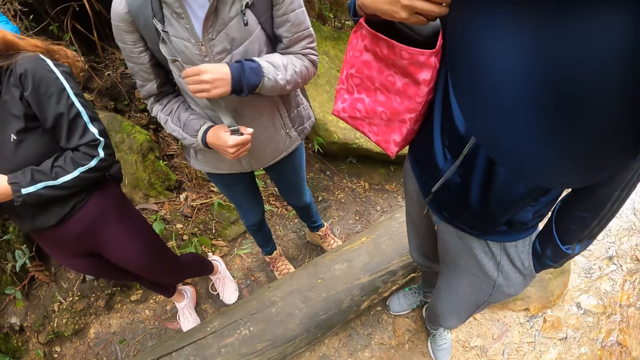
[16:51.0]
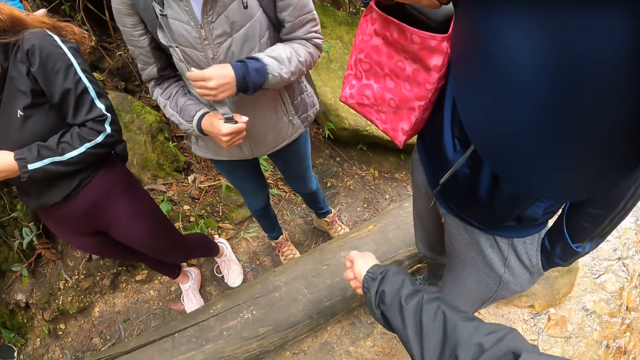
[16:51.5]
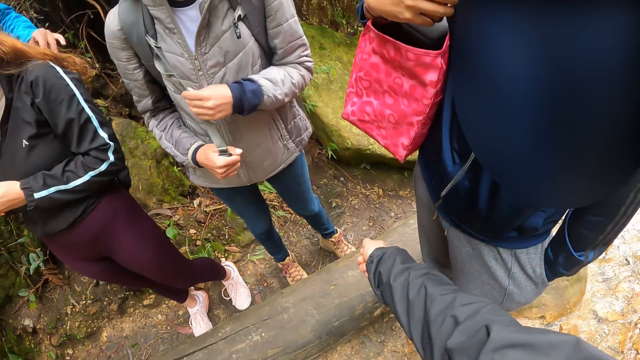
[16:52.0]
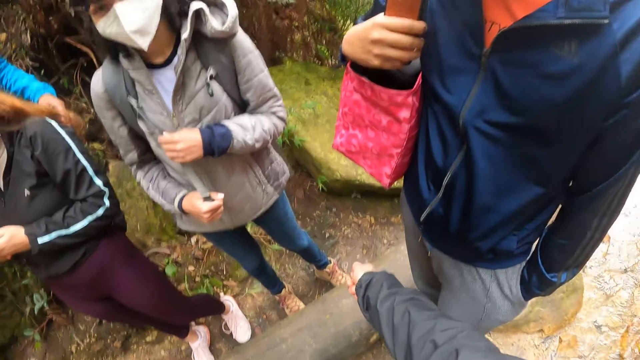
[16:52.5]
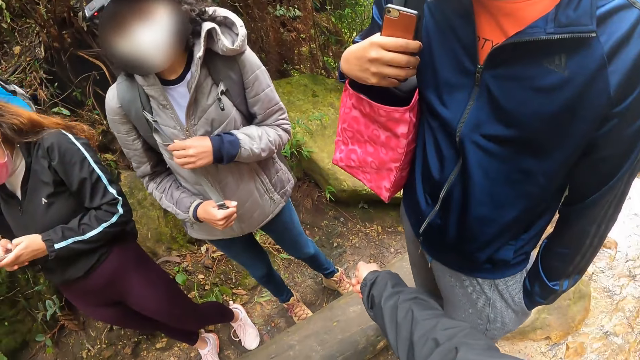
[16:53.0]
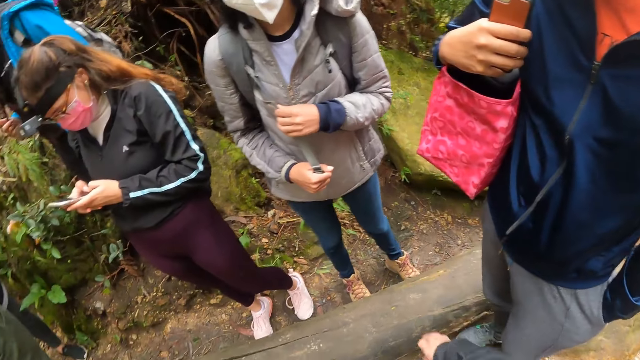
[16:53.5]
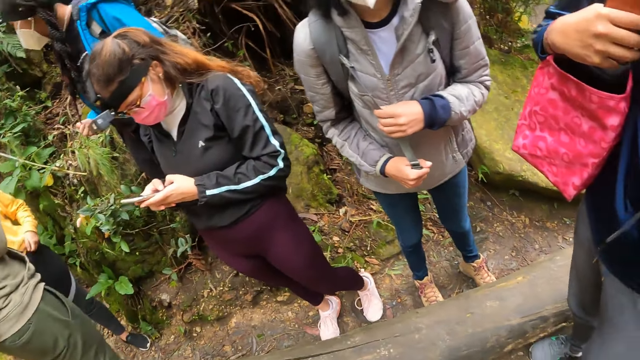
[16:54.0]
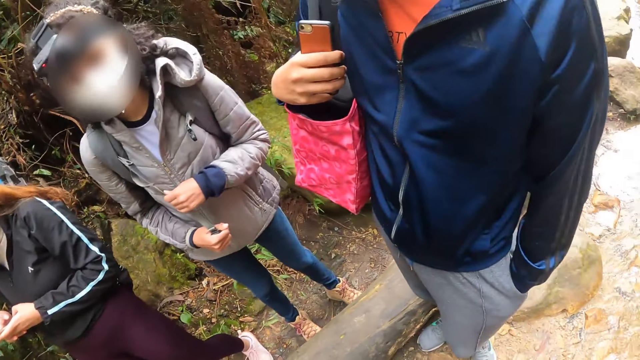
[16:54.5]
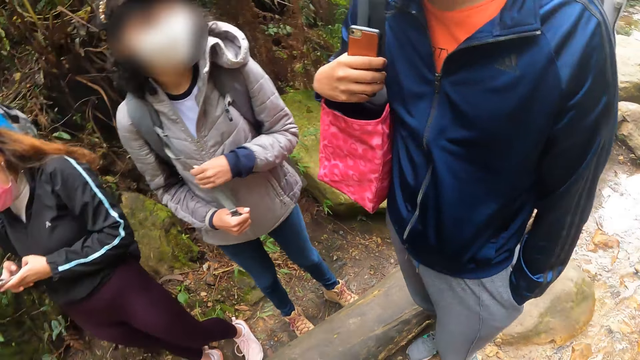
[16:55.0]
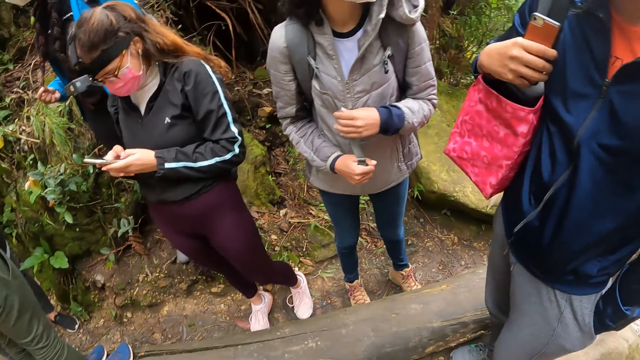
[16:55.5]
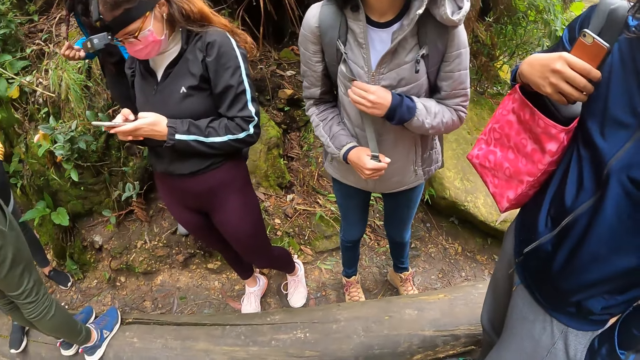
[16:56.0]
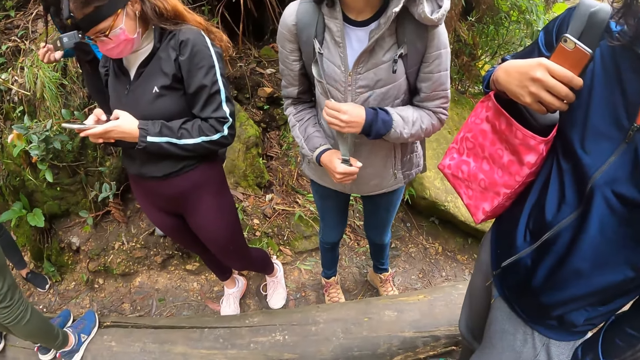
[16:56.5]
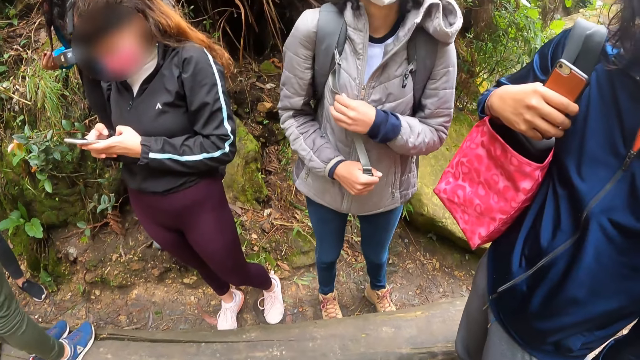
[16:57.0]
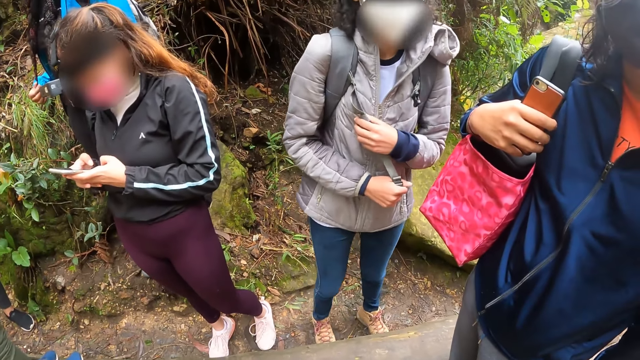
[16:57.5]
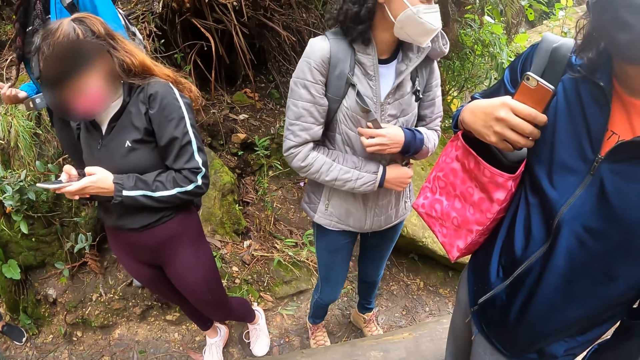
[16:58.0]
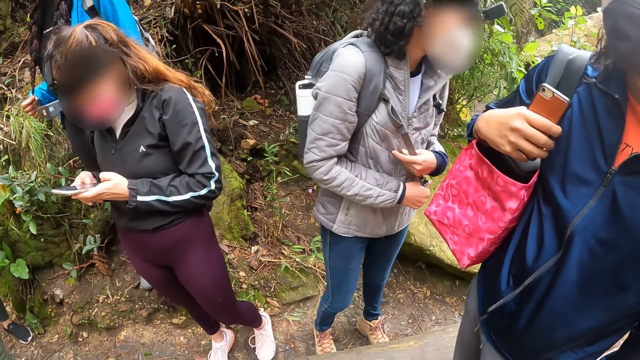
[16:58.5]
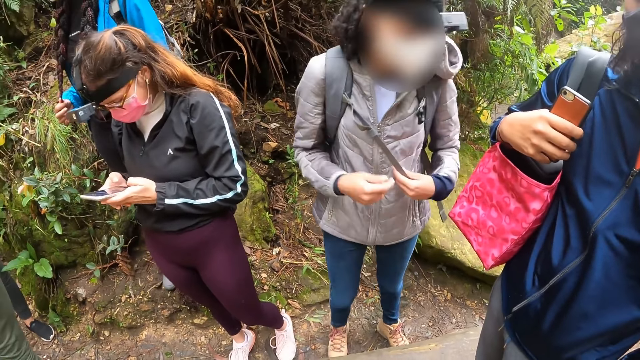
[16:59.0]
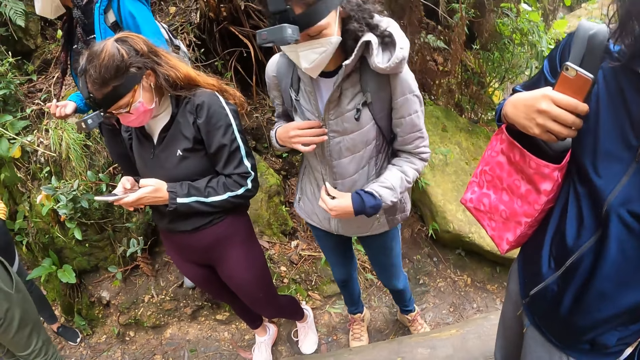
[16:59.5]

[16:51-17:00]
The camera wearer points her right hand to the ground.

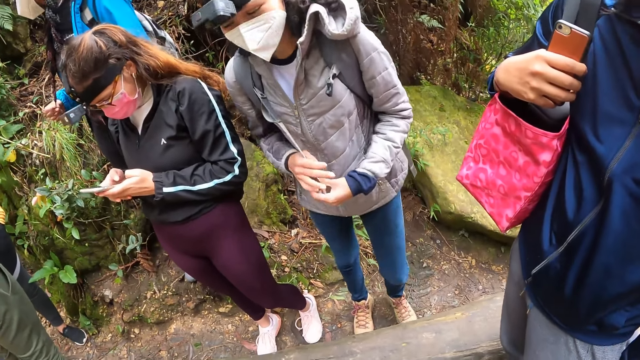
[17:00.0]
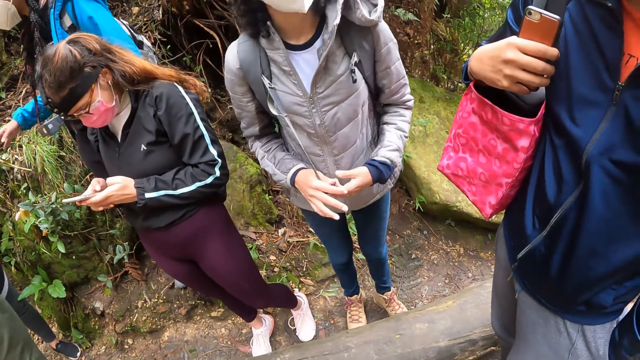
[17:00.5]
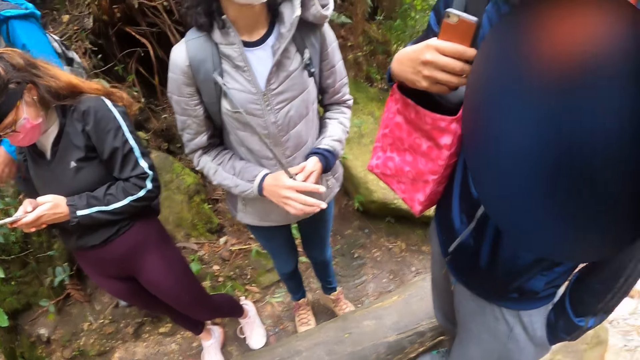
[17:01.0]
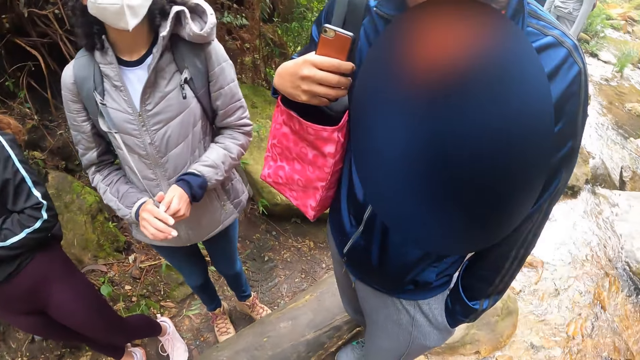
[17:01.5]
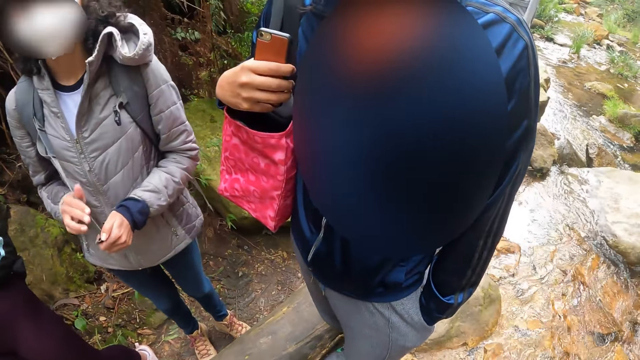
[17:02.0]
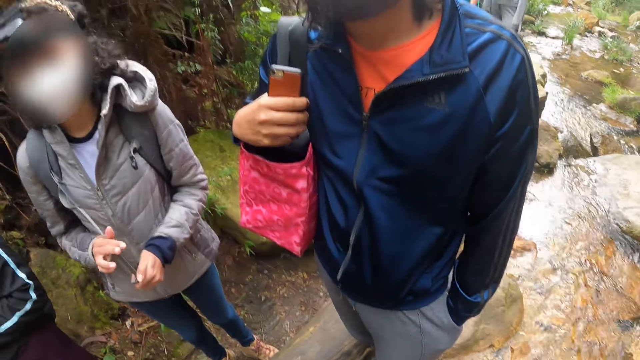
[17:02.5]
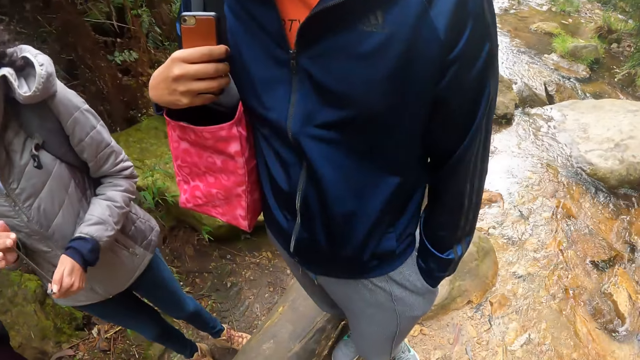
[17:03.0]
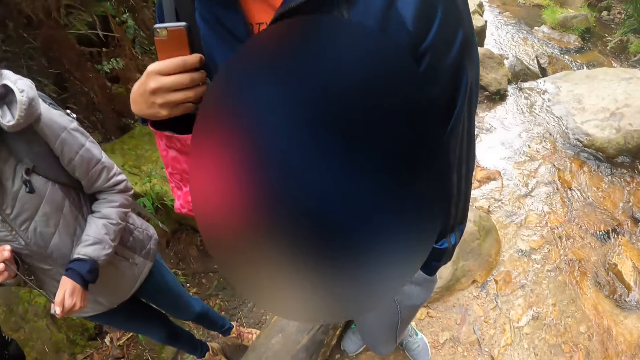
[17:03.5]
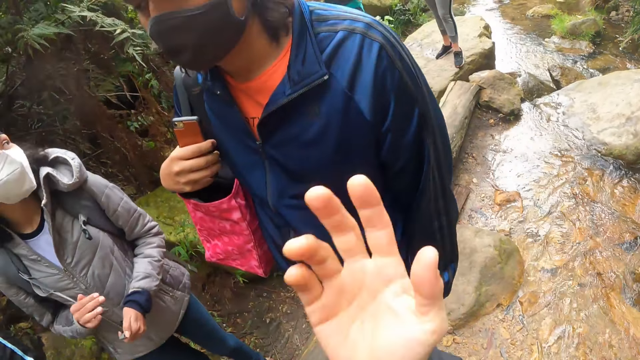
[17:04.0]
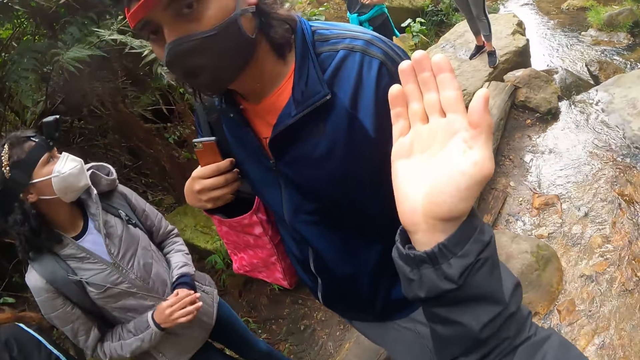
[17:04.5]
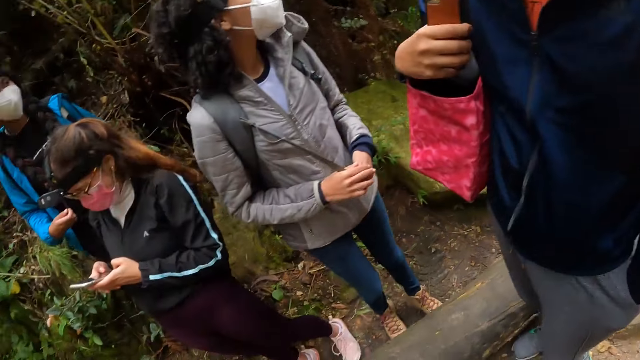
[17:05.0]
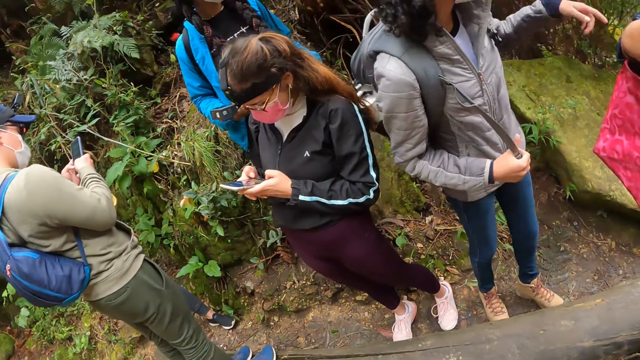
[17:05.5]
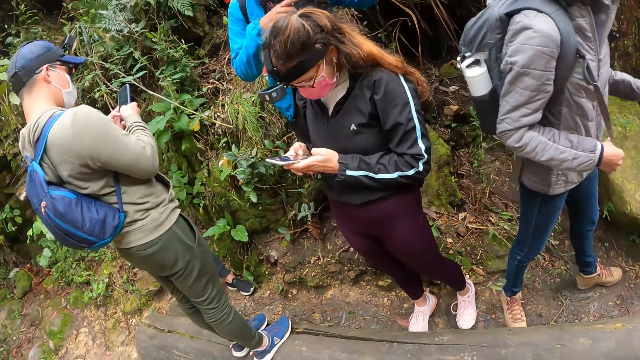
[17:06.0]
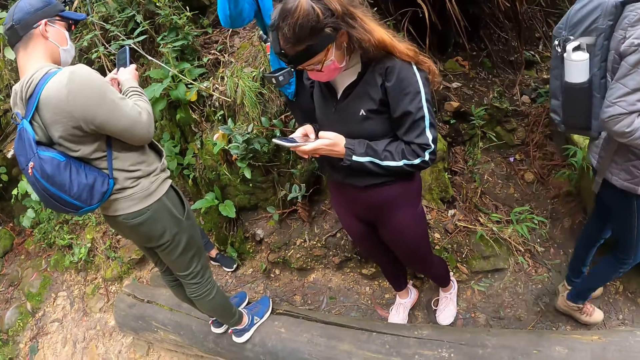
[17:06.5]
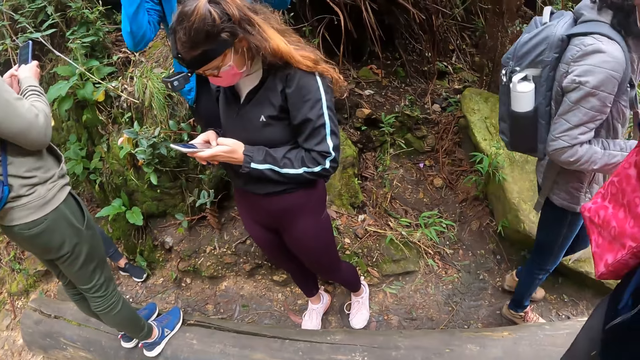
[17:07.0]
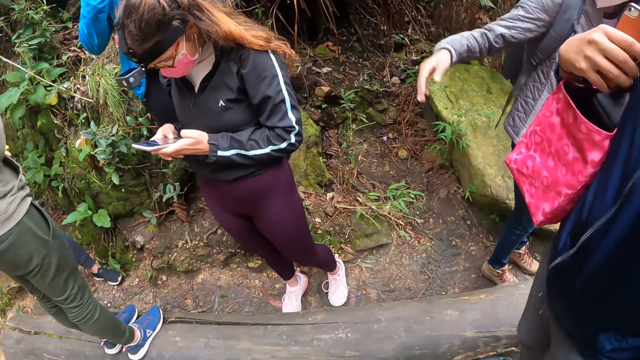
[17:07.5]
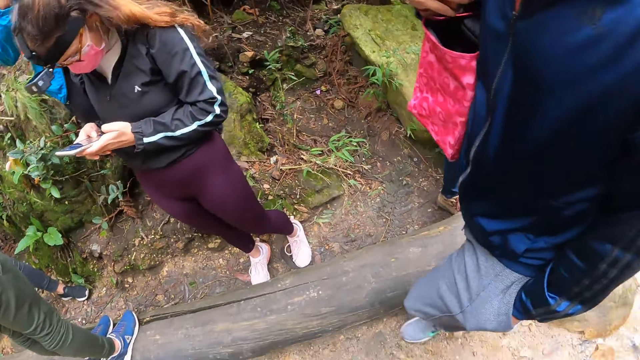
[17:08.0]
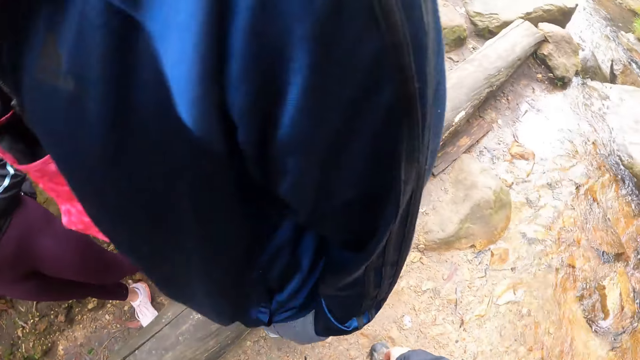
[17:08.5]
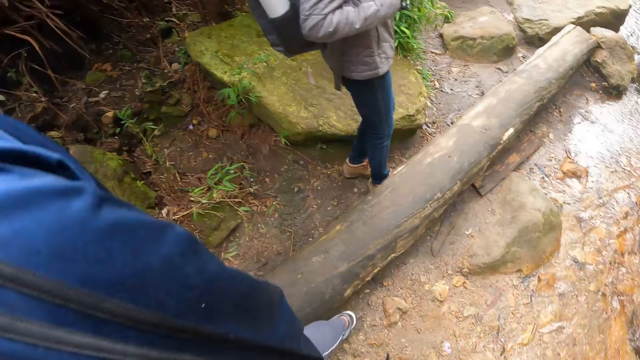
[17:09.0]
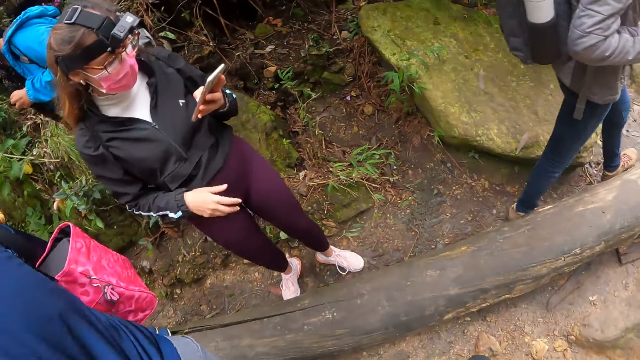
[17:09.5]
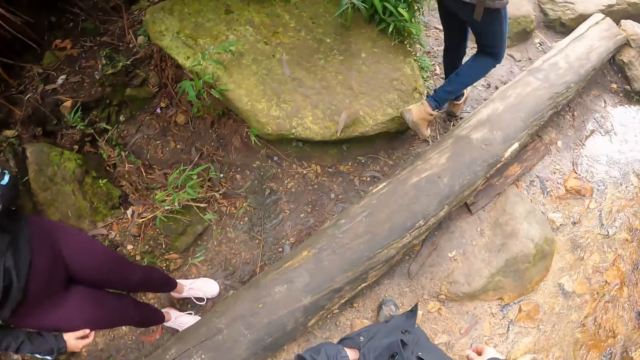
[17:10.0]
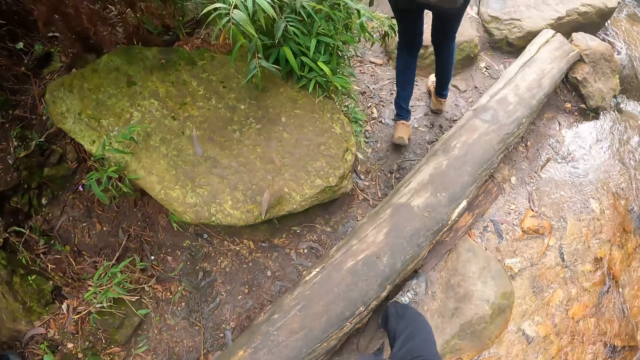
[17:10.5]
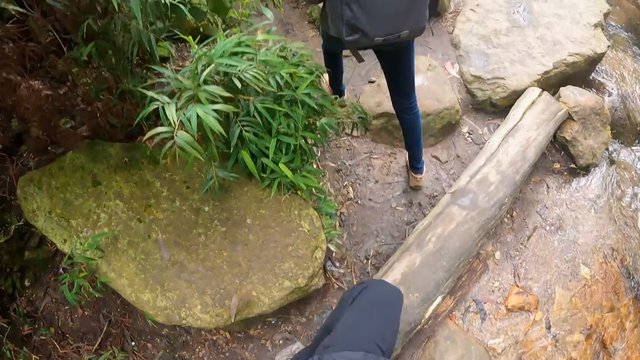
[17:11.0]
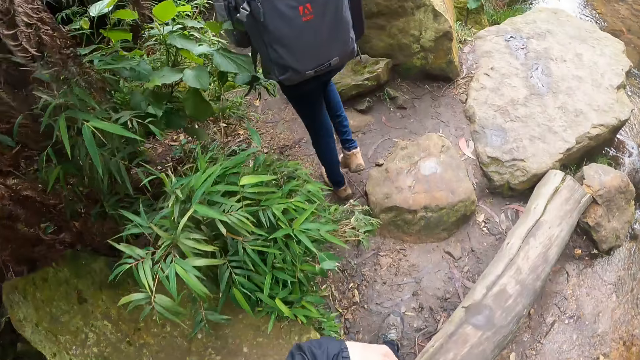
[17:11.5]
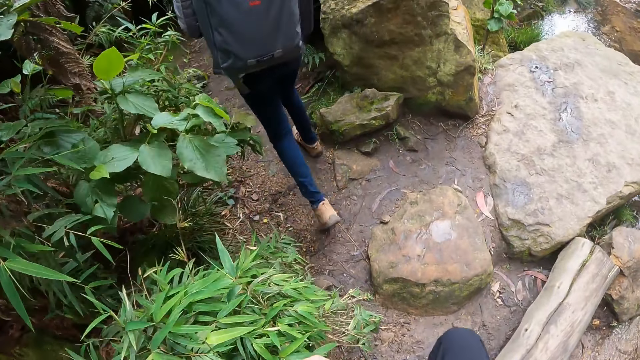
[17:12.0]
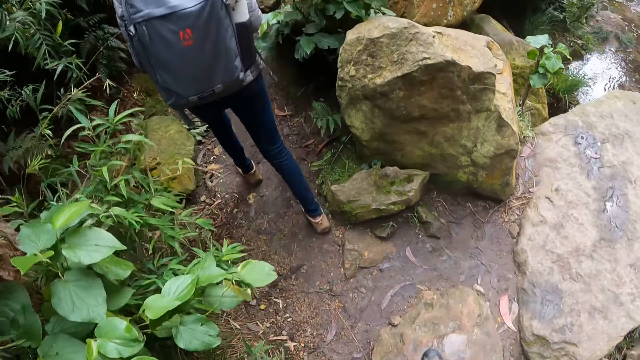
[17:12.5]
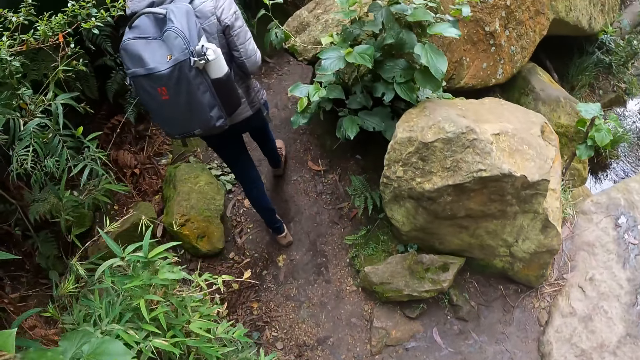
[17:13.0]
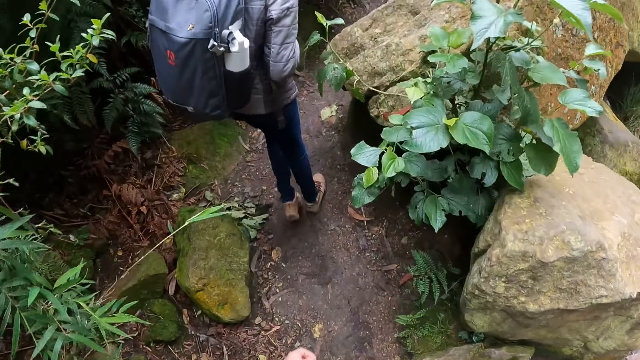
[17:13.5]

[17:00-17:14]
A woman plays with the strap of her backpack with her right hand. The camera wearer makes a hand gesture. She raises her right hand. She walks behind the woman.
